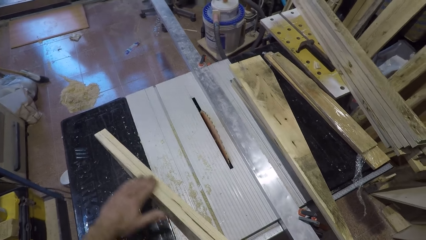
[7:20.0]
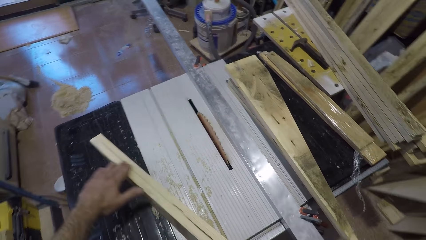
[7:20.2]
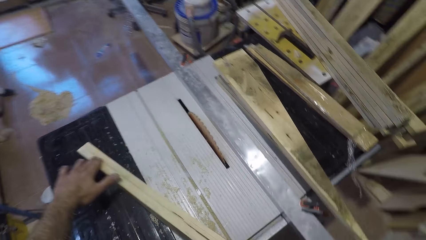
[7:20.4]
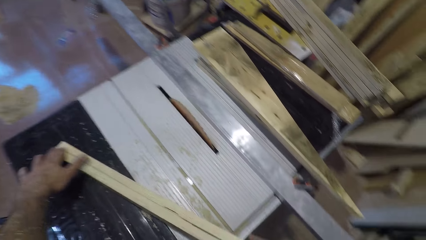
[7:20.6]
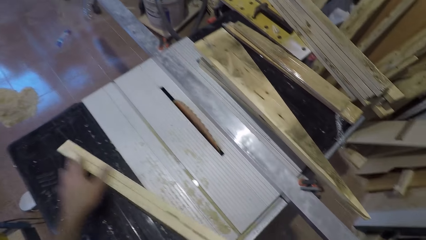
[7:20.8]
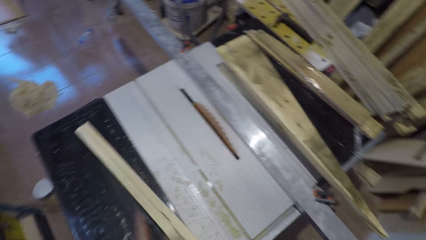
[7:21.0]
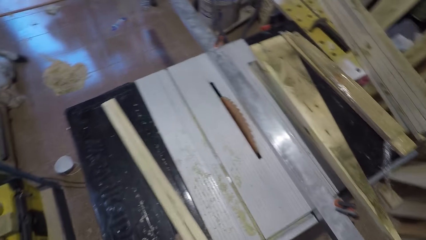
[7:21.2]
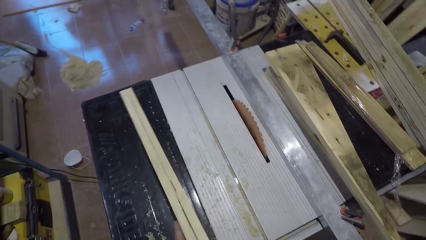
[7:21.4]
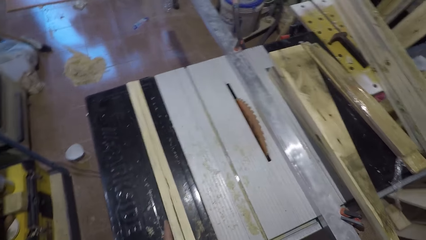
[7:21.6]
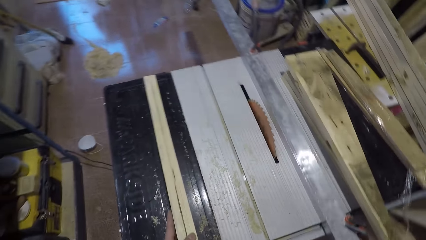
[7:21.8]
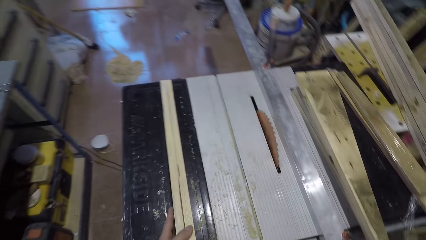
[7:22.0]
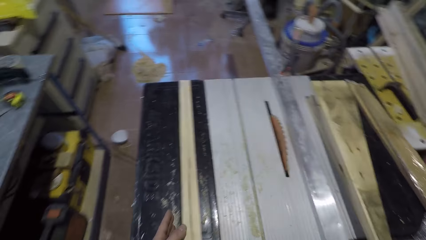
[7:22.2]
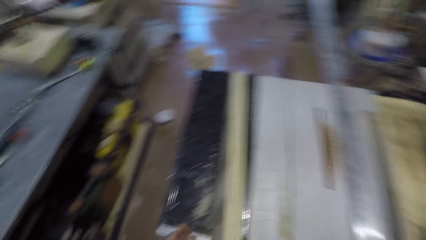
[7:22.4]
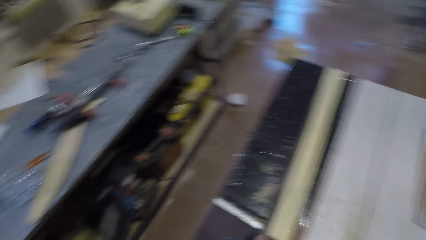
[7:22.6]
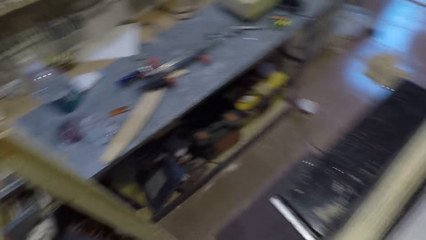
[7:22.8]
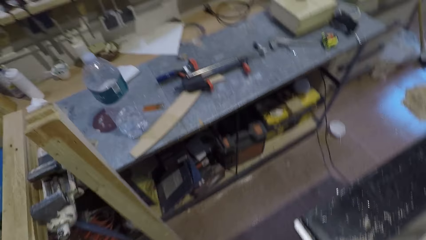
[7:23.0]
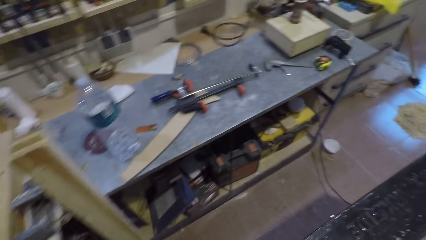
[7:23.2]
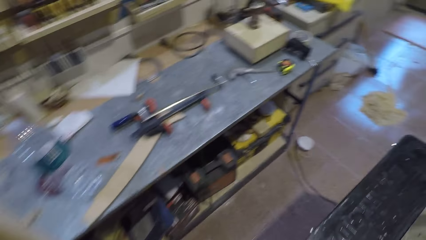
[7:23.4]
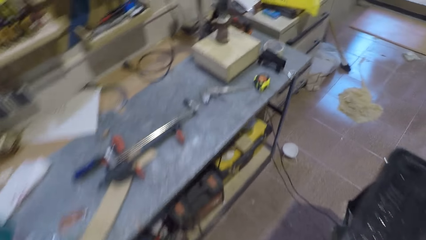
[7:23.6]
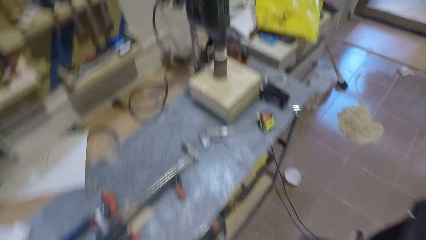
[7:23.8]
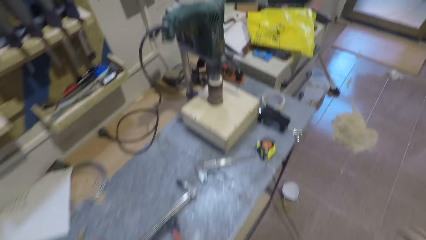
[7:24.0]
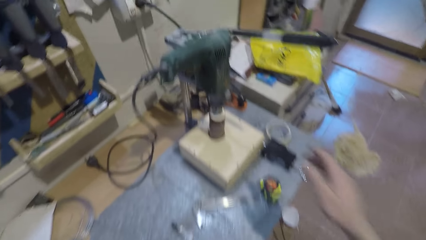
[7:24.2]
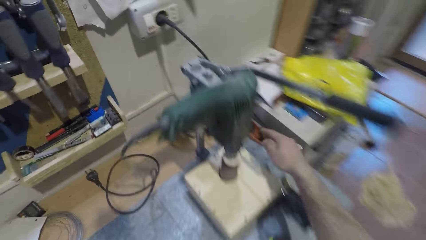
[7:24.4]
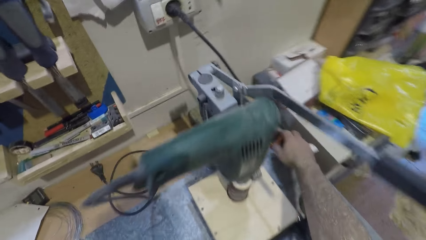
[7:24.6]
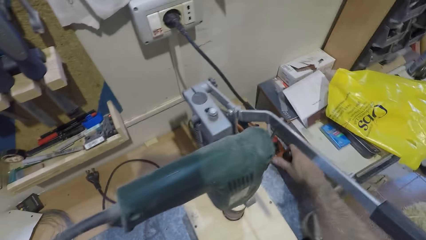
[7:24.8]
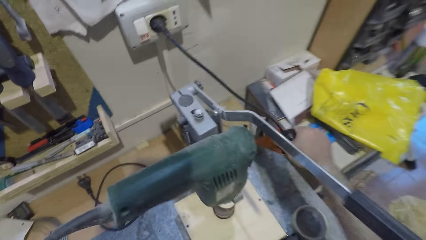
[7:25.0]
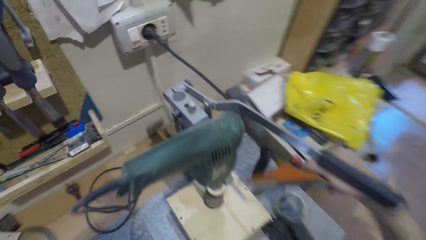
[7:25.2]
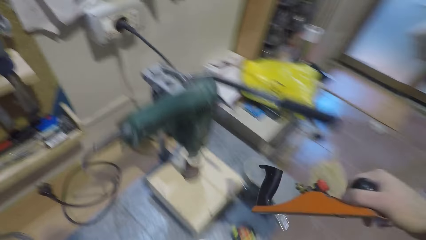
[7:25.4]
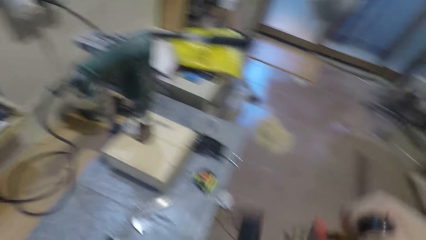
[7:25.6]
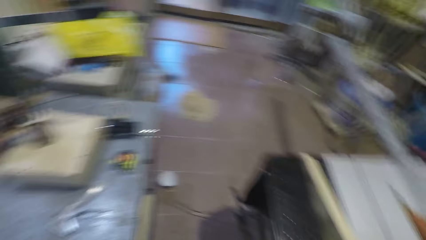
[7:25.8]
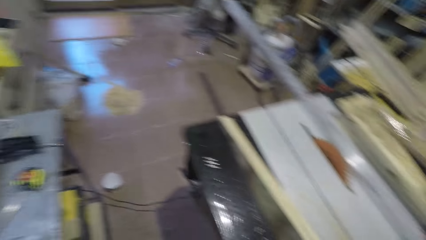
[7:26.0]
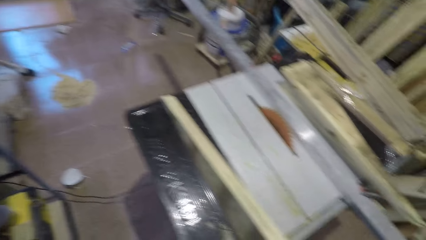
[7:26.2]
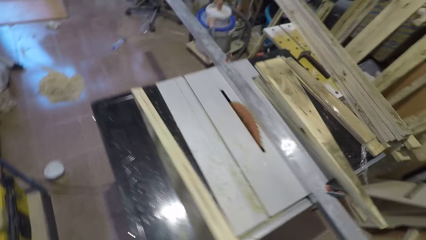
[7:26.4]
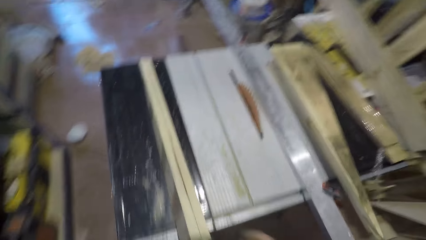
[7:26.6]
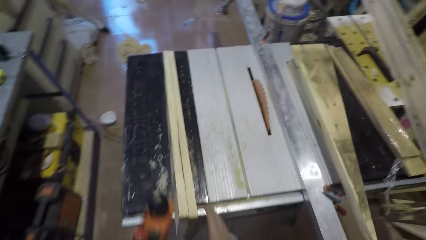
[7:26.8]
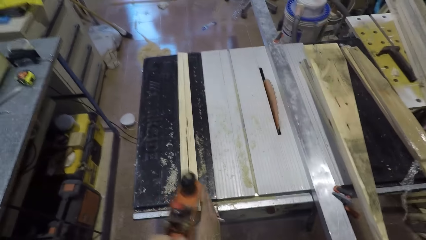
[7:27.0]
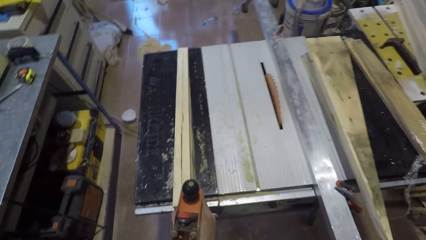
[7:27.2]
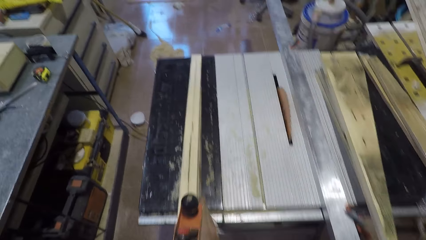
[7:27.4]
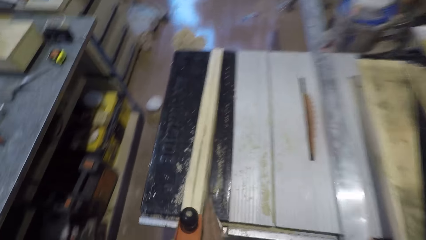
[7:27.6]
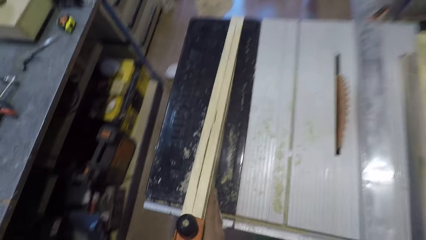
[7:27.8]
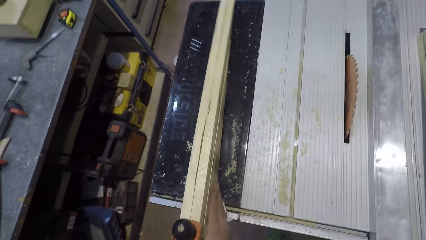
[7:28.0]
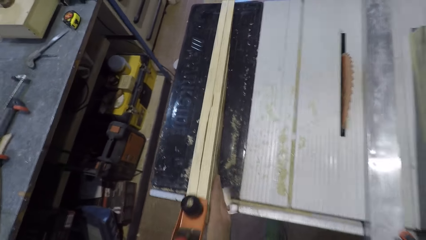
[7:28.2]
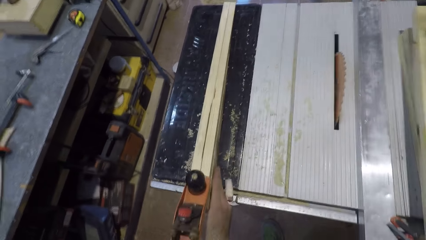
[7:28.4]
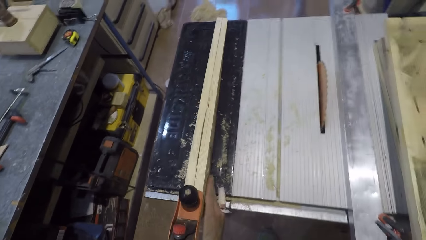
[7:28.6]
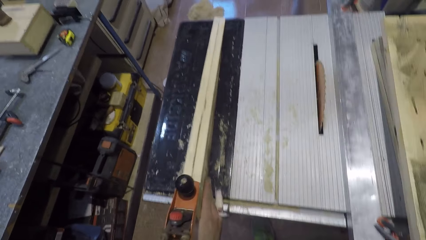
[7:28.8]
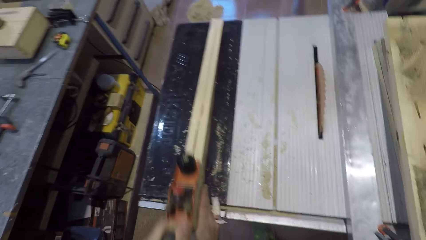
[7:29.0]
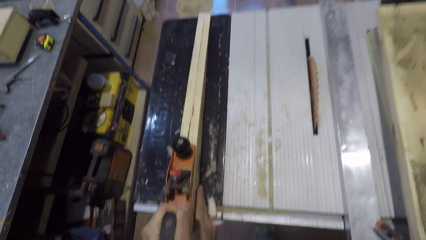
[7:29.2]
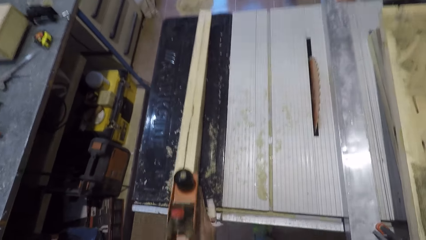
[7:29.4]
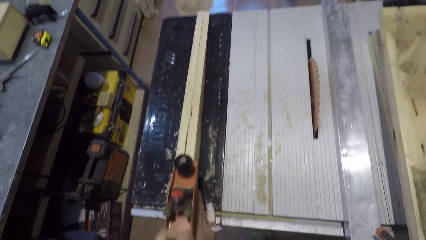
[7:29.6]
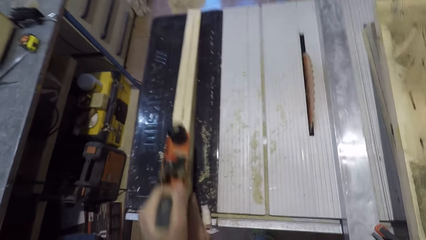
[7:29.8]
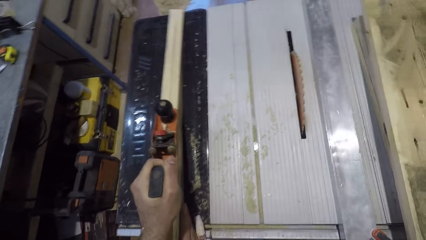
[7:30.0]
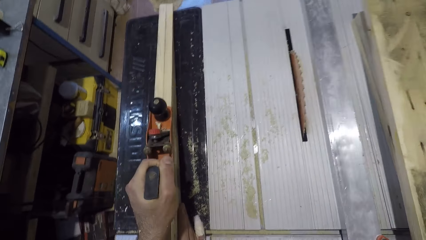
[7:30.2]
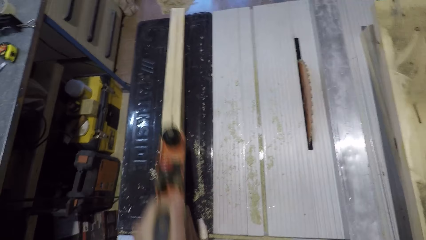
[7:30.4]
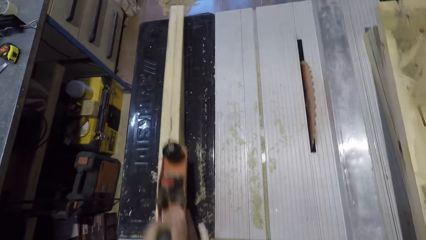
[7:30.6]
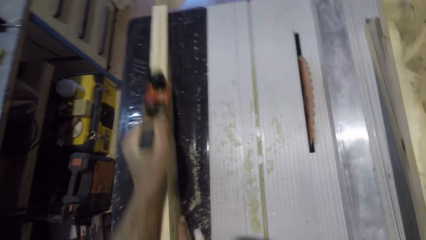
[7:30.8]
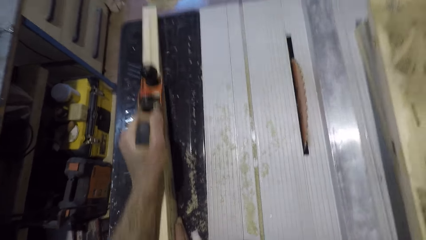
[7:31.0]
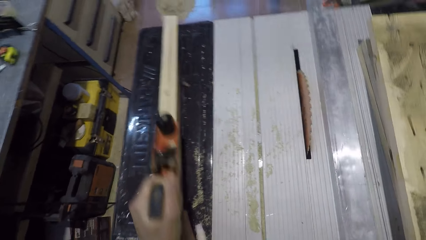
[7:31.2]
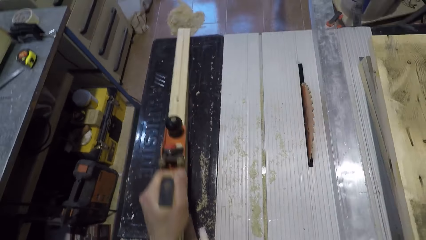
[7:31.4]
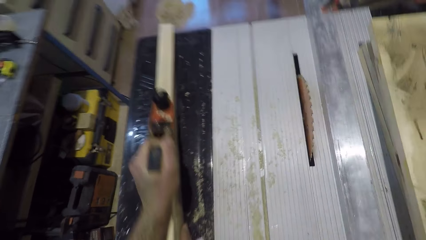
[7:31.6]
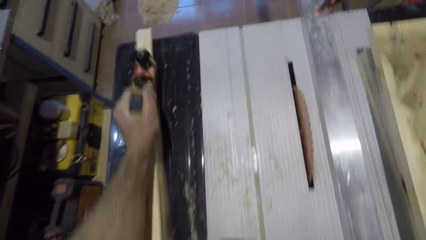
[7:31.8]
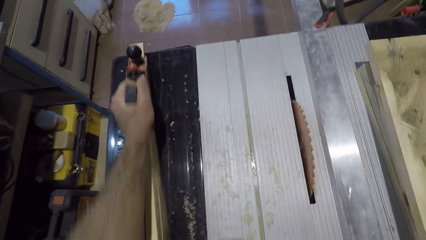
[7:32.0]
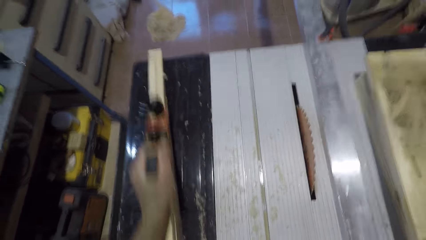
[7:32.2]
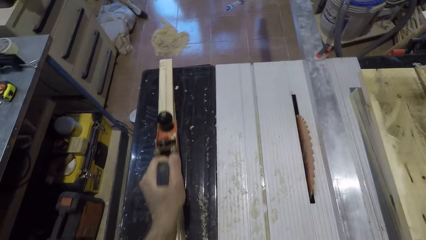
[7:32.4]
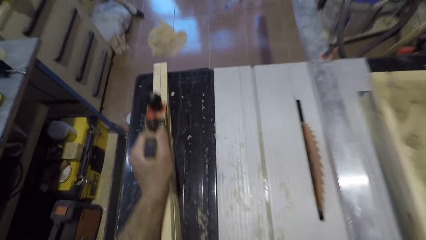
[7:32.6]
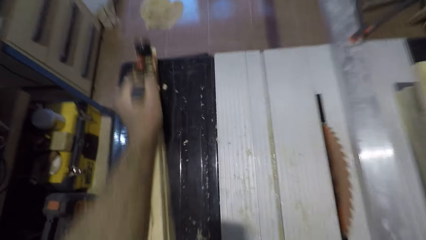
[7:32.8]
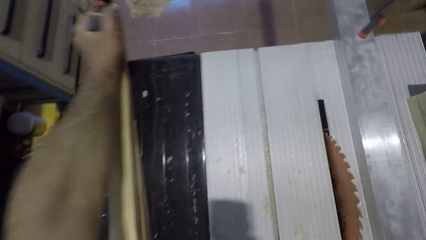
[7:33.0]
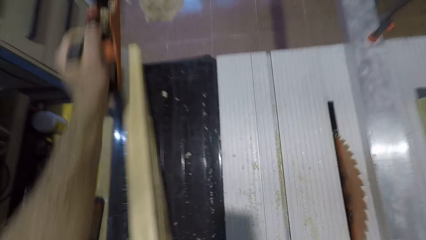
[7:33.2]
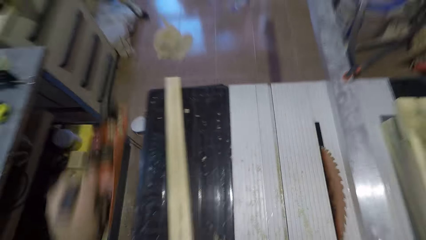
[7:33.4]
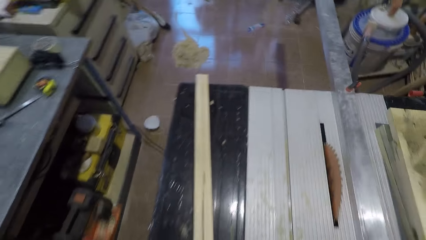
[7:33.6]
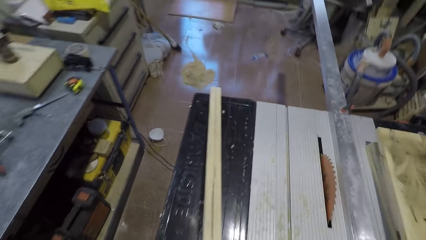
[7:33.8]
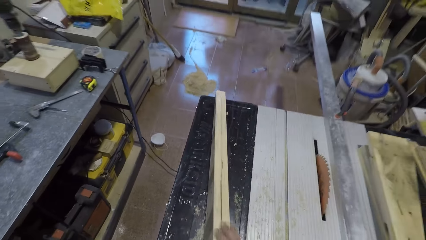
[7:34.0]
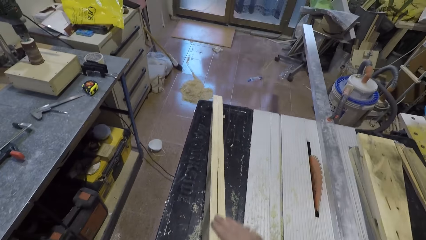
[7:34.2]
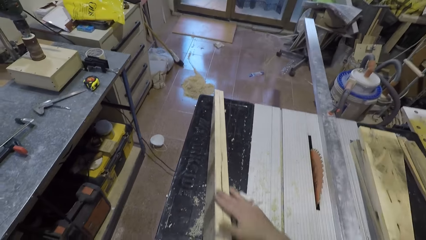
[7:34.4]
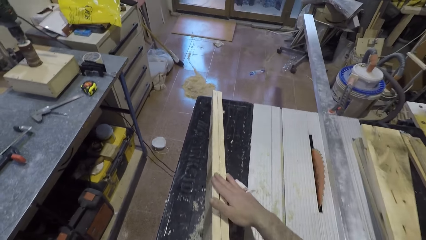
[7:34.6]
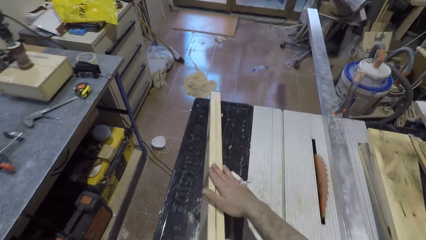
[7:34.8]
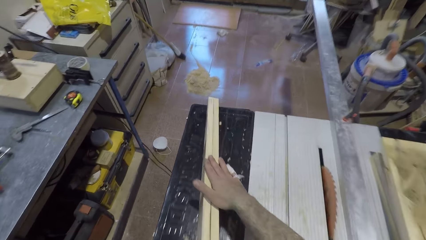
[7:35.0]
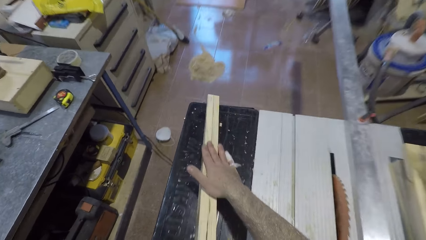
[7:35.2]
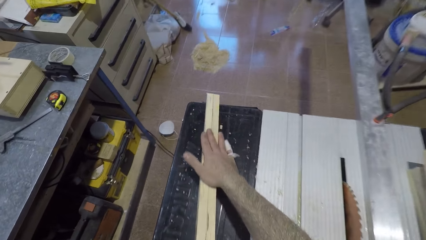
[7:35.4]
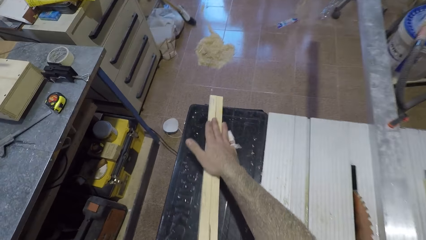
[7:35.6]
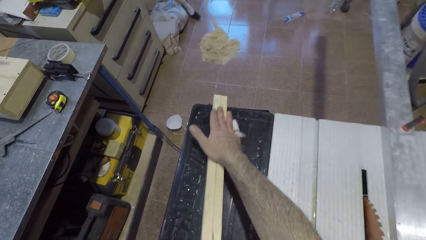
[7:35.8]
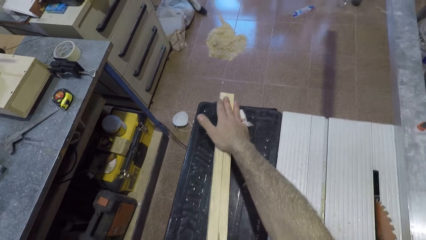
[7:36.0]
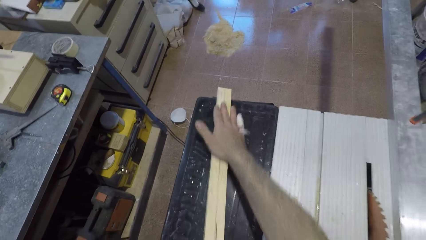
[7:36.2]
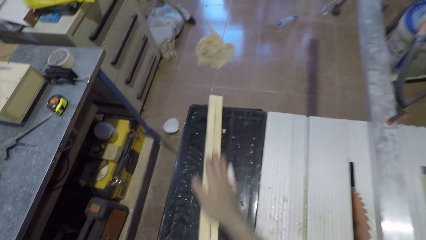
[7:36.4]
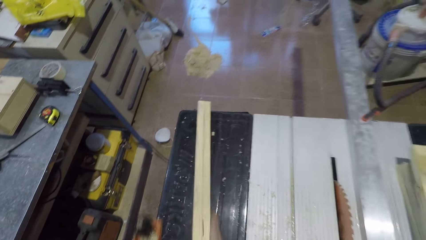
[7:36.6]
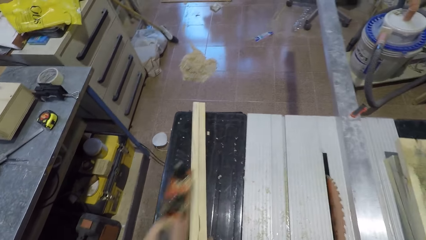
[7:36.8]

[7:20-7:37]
The camera wearer adjusts the wood on the saw table. He moves to a workbench. He picks up a smoothing plane or hand planer from the workbench. He moves to the saw table. He holds the wood on the saw table. He glides the hand planer along the wood. He smoothens the wood with the smoothing plane. He removes the hand planer from the wood. He runs his right hand across the wood.
